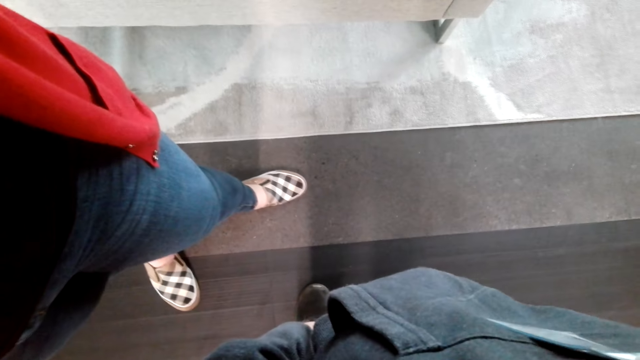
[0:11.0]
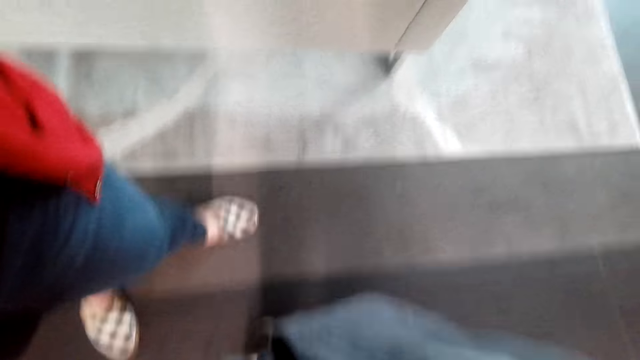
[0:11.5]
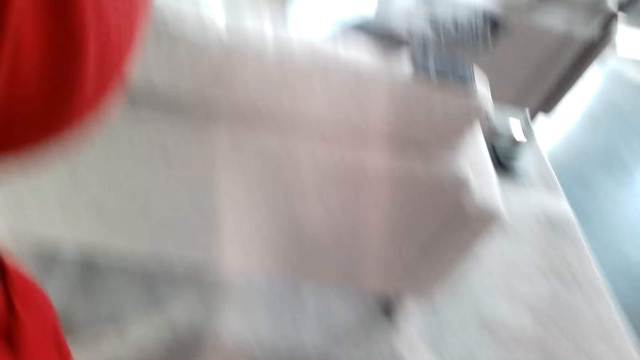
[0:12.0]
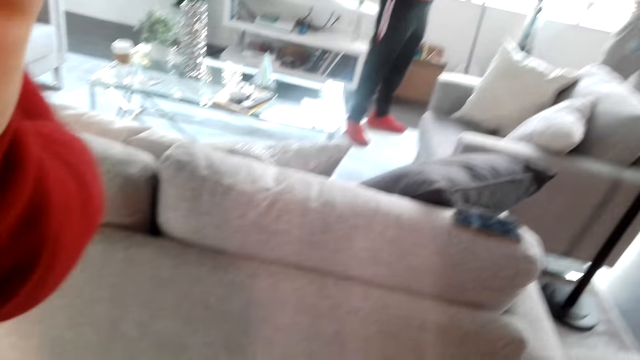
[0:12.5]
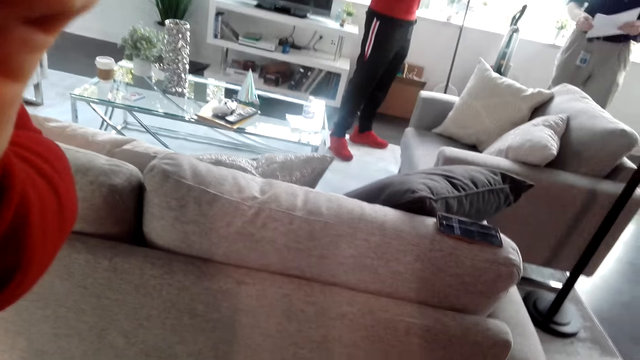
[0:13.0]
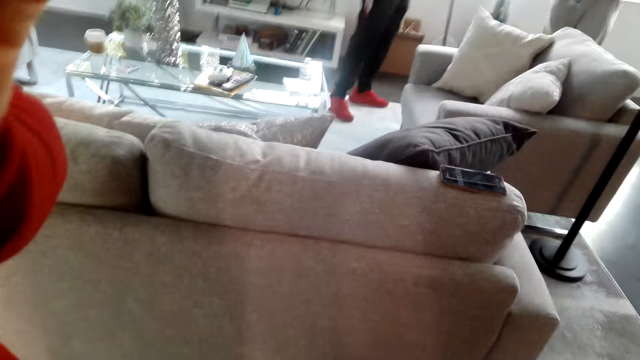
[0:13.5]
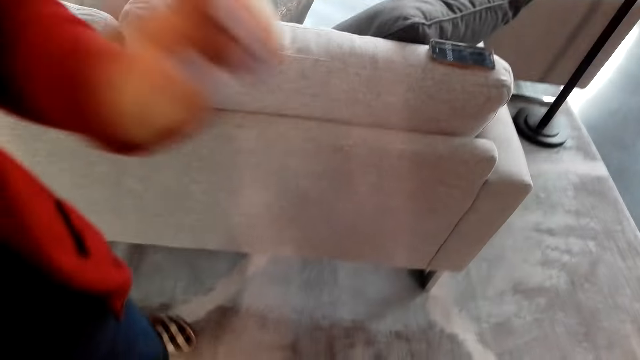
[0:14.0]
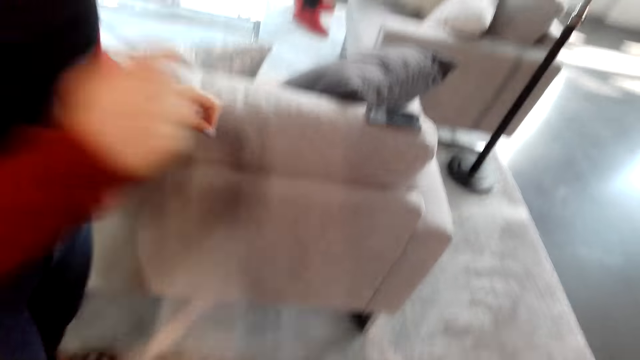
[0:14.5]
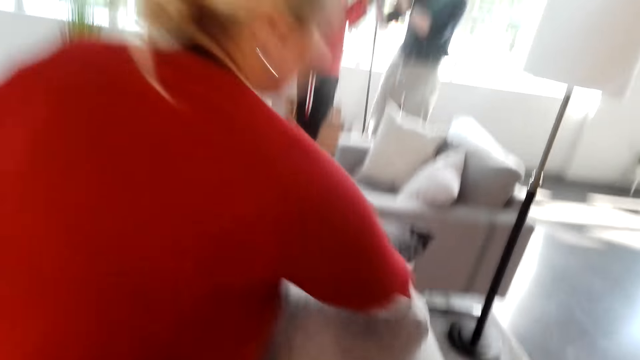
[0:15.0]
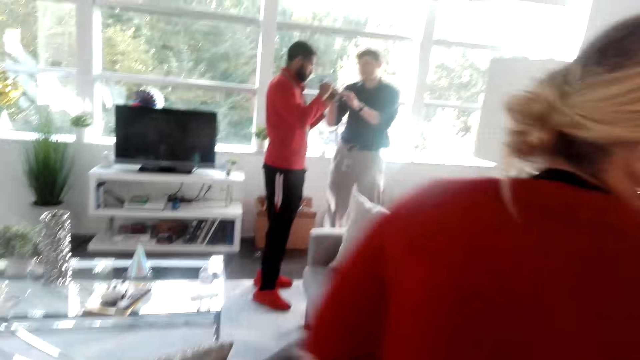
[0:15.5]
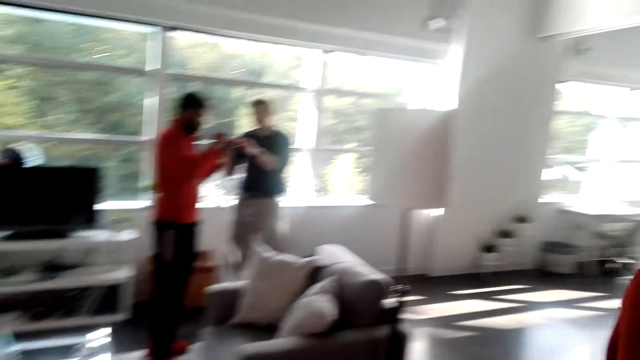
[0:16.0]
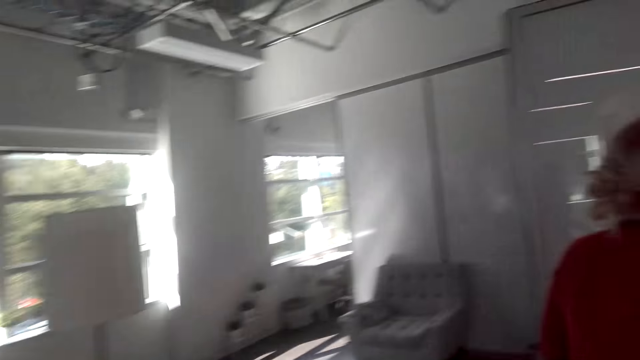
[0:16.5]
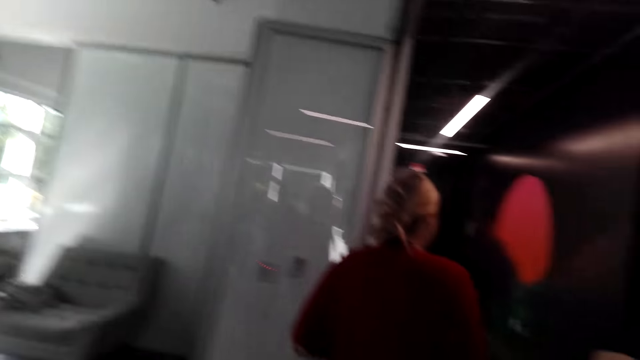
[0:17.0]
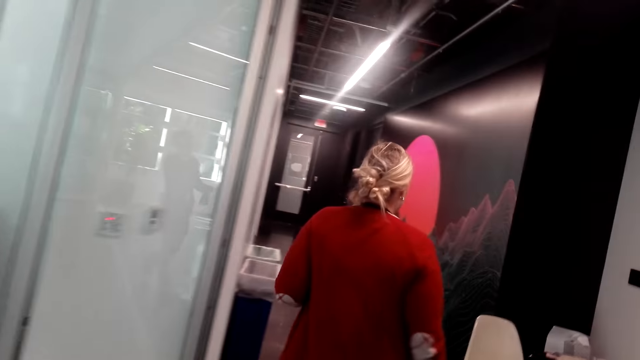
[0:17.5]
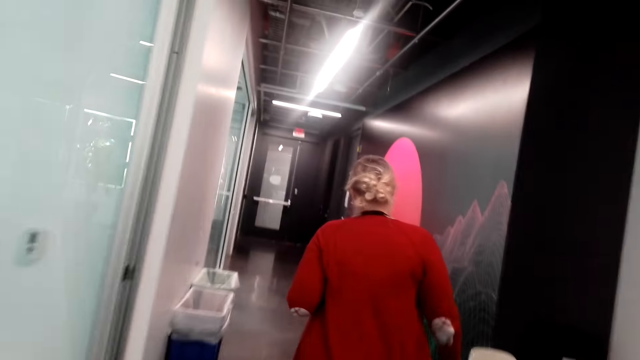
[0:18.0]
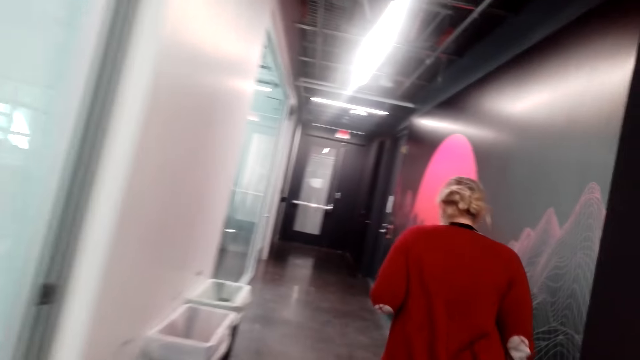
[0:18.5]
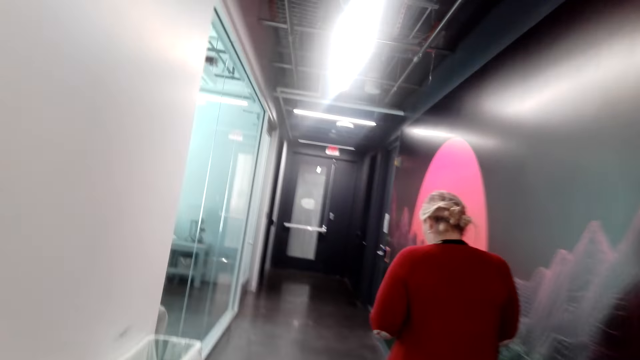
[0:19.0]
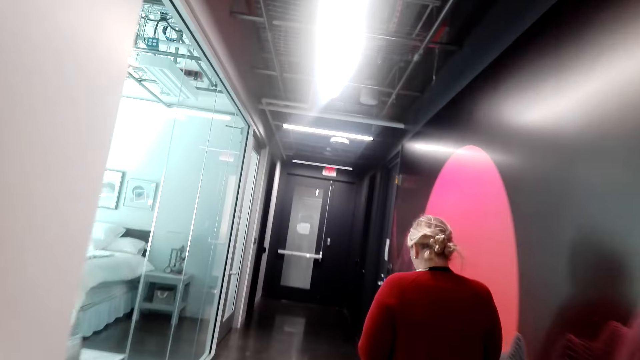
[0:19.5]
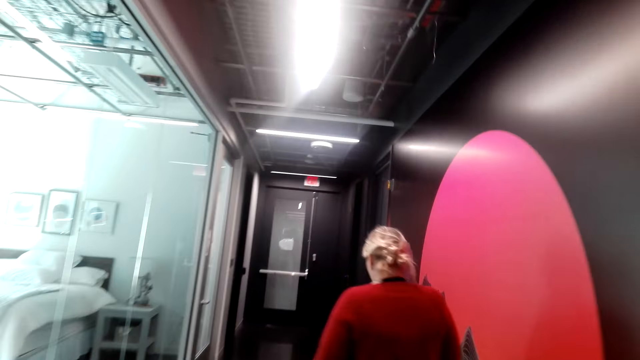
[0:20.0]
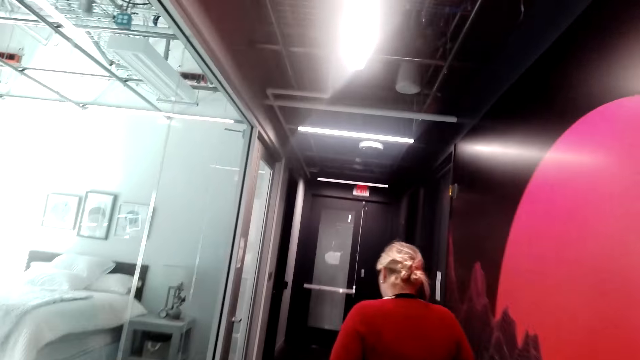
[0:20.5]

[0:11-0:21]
A person holds papers in his hands in the living room. Another person stands in the living room next to the first person. The camera wearer looks around. A third person walks in the house. A lady picks up the phone. The camera wearer walks in the house. The lady moves around.

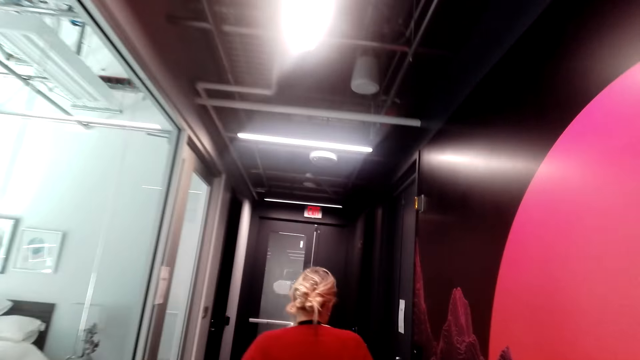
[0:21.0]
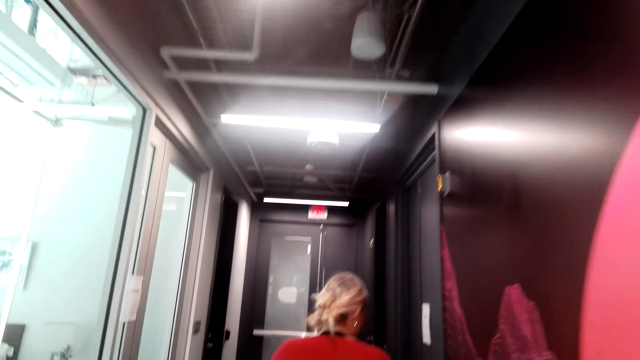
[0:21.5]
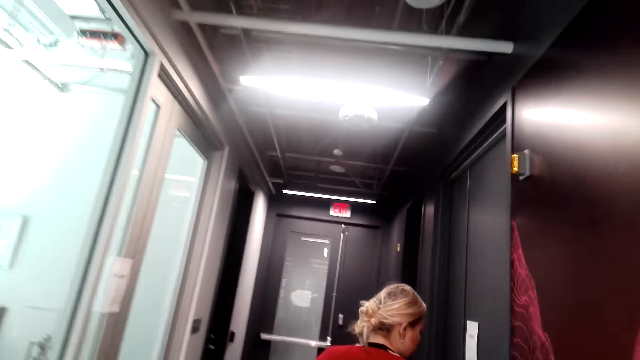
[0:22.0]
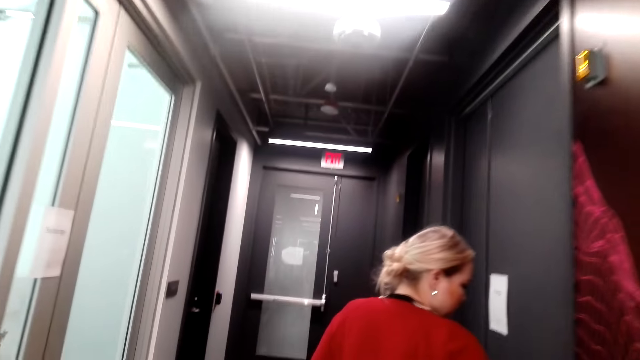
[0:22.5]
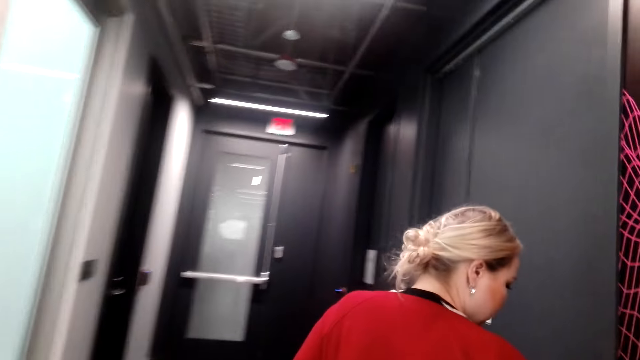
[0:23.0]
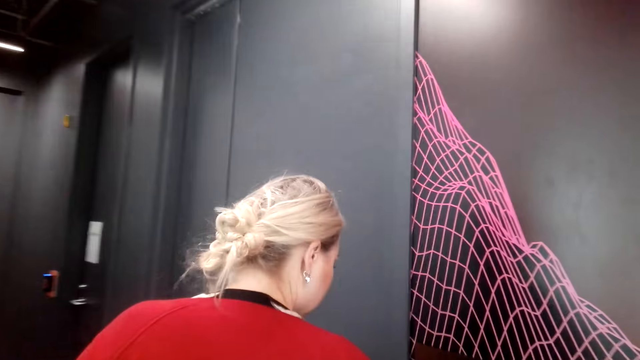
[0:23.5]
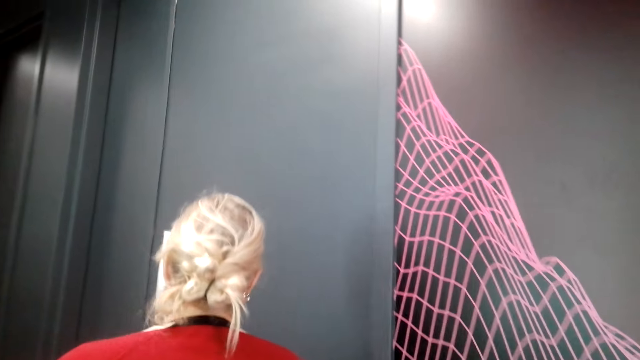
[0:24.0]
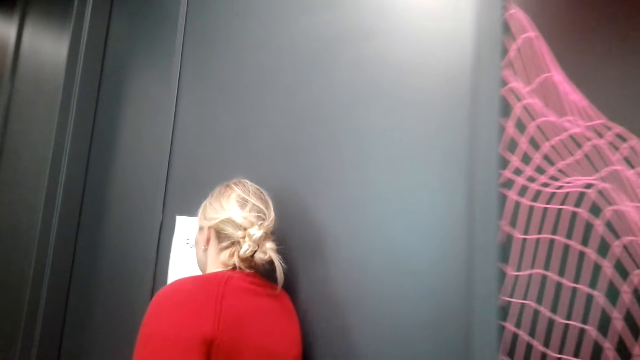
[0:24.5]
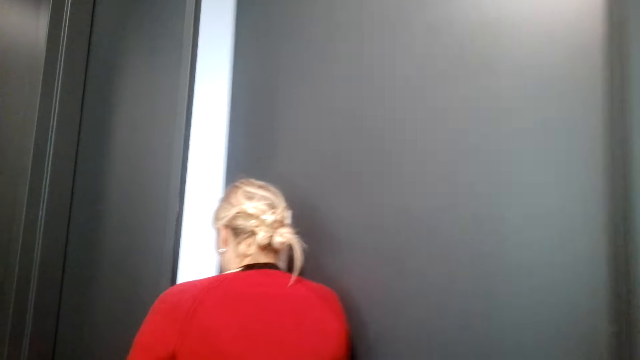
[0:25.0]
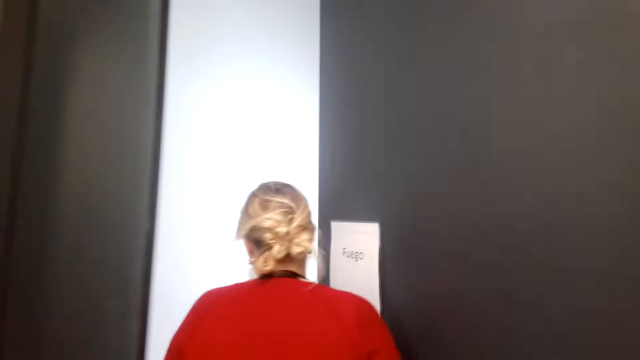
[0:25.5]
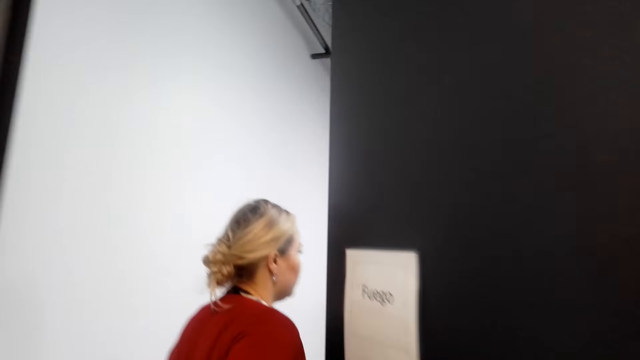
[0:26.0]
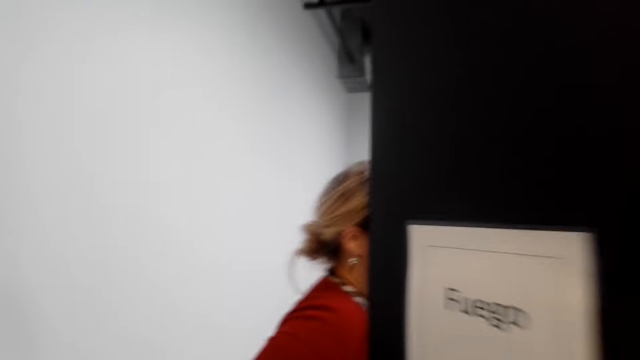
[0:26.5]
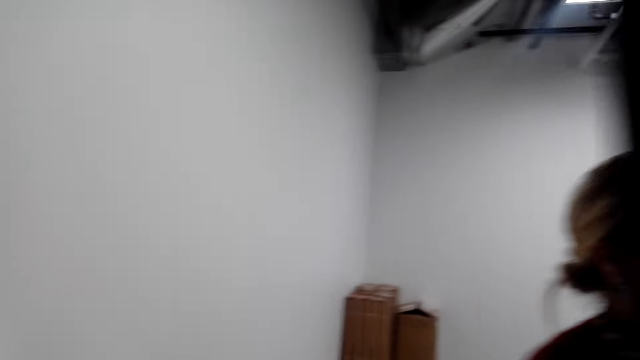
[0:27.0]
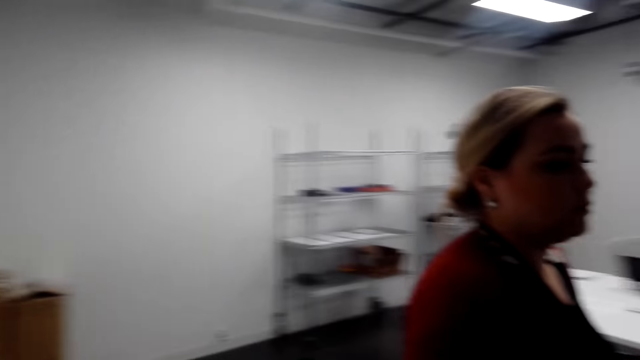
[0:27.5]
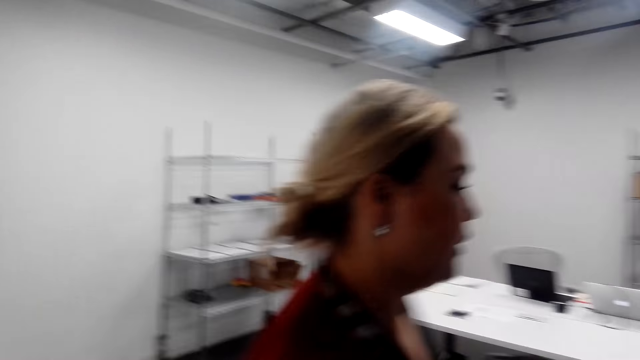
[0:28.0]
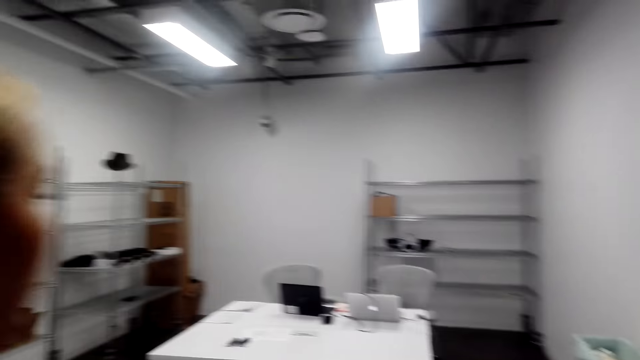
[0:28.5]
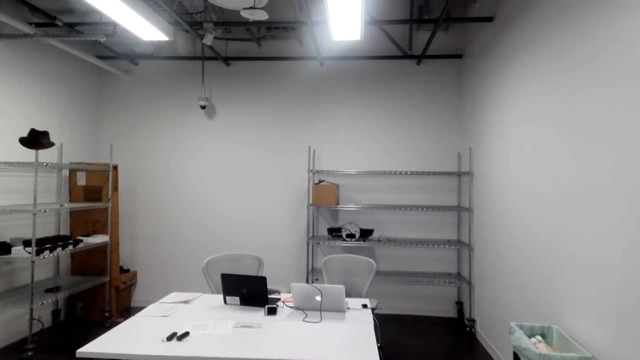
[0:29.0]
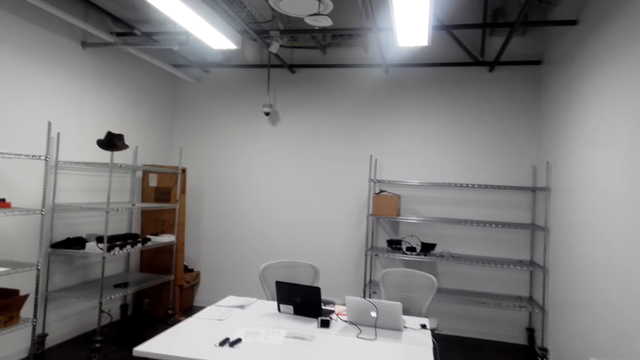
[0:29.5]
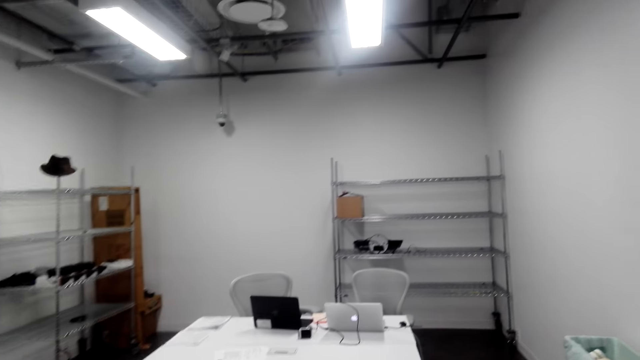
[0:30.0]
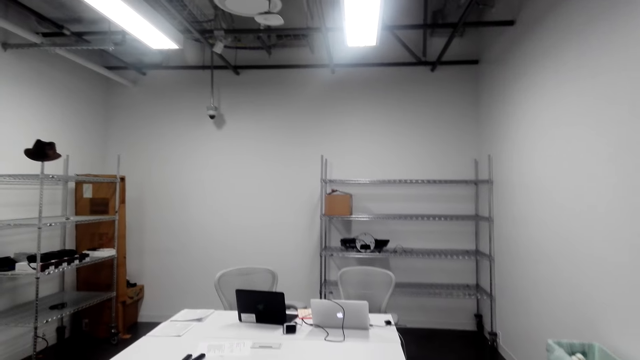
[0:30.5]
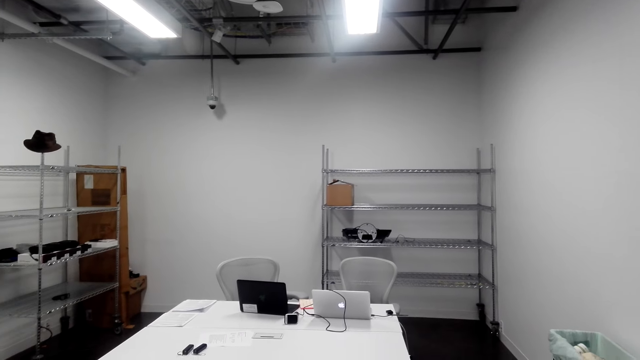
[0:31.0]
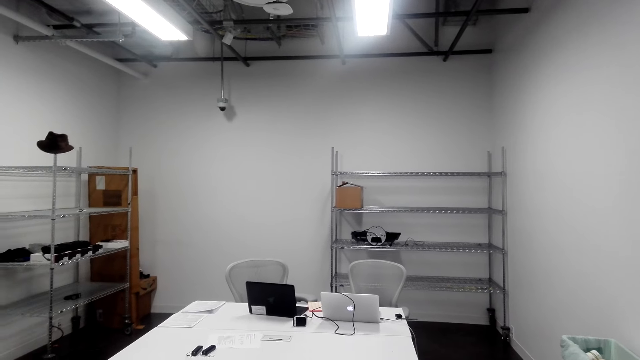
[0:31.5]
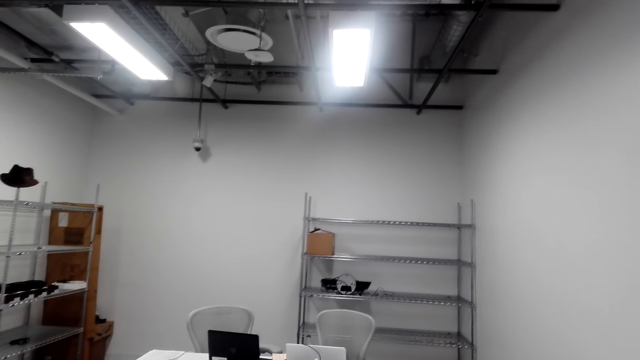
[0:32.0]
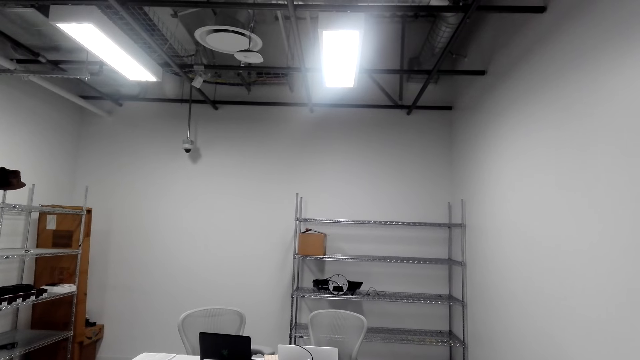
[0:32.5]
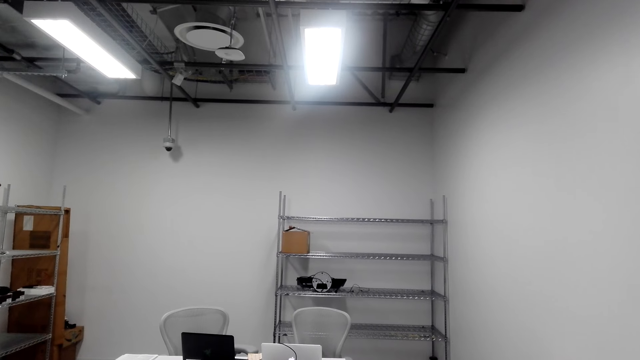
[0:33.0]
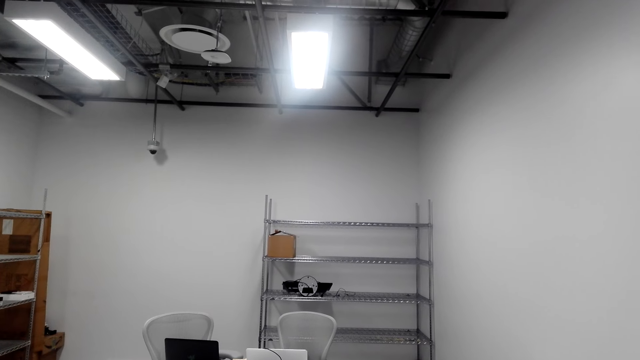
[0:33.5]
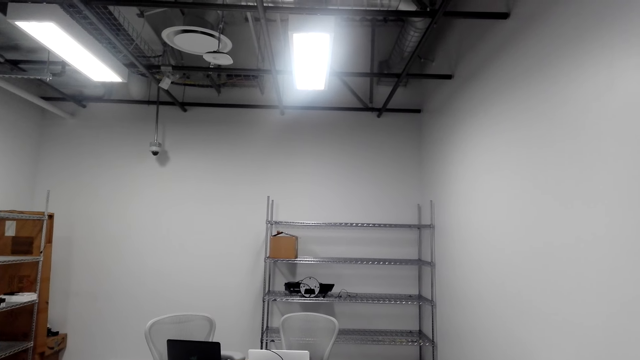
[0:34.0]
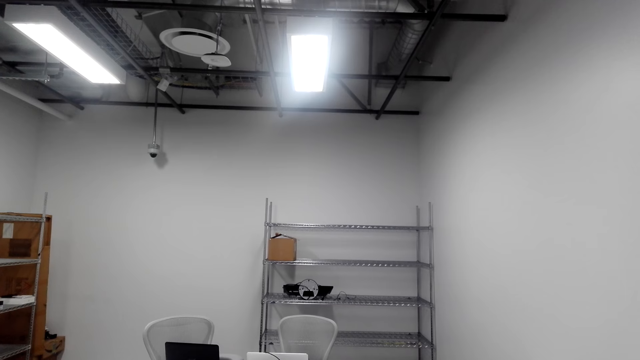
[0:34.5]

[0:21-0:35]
The camera wearer moves around. A lady touches on the identification machine. The lady opens an office door. The lady walks into the office. The camera wearer walks into the office.
